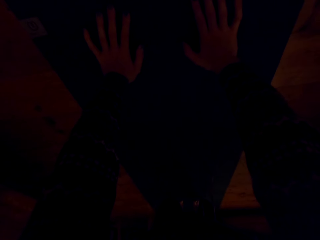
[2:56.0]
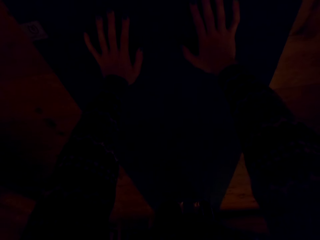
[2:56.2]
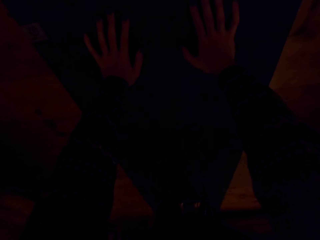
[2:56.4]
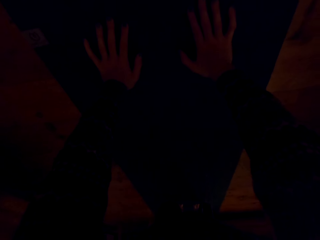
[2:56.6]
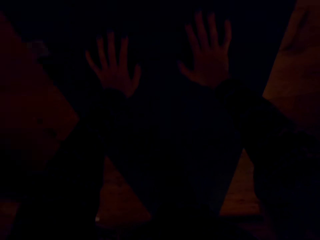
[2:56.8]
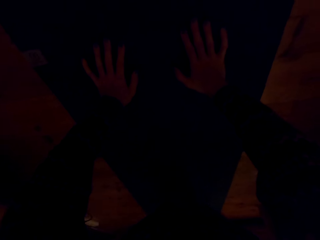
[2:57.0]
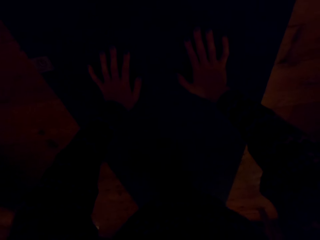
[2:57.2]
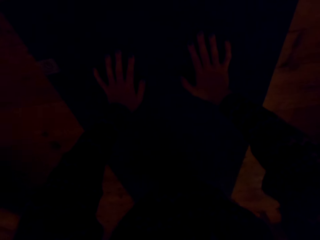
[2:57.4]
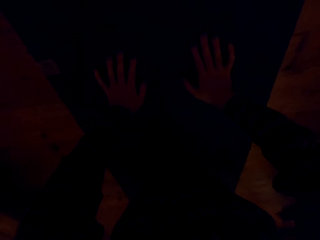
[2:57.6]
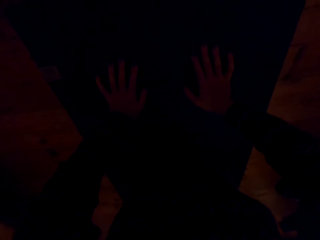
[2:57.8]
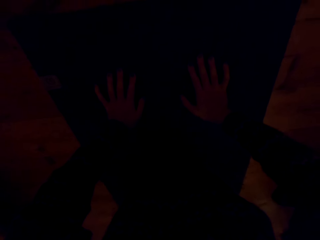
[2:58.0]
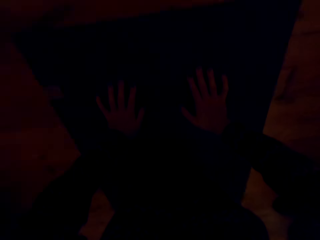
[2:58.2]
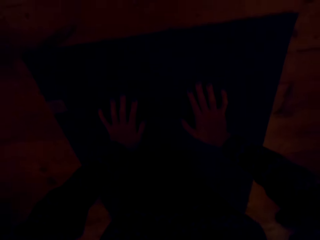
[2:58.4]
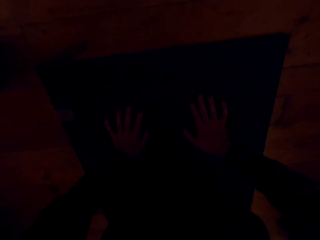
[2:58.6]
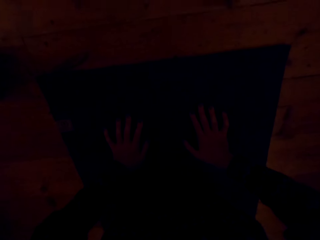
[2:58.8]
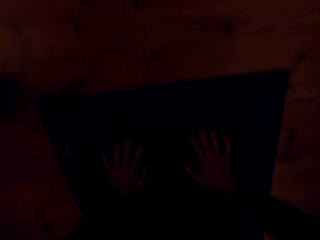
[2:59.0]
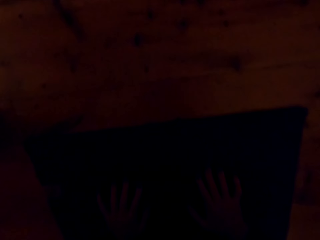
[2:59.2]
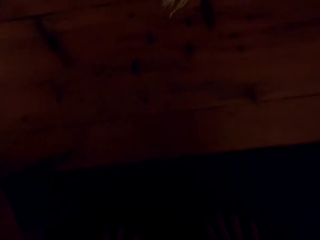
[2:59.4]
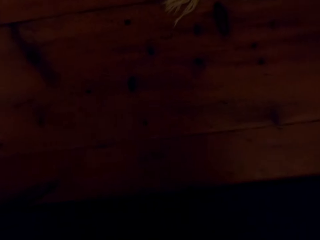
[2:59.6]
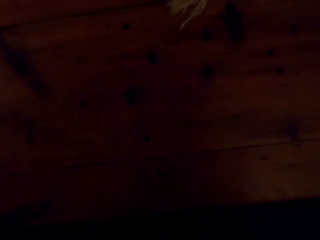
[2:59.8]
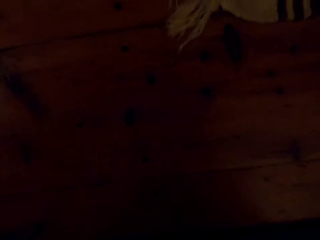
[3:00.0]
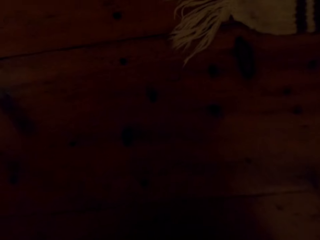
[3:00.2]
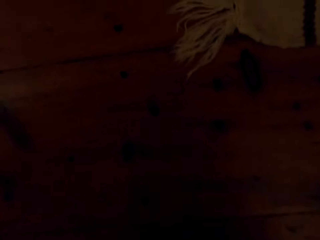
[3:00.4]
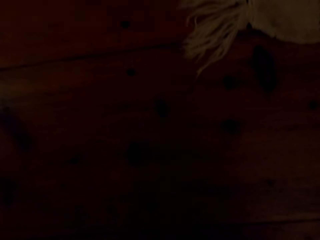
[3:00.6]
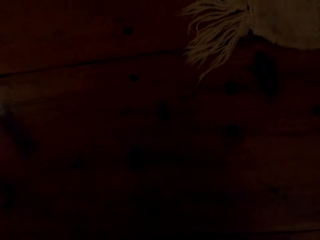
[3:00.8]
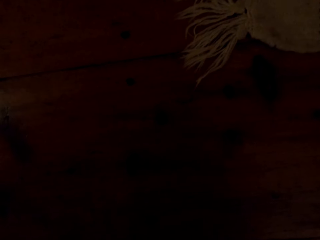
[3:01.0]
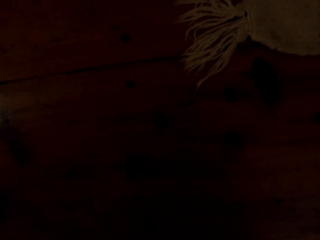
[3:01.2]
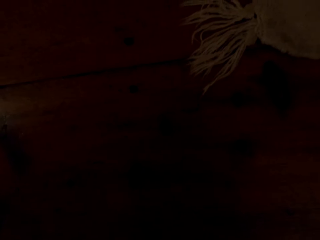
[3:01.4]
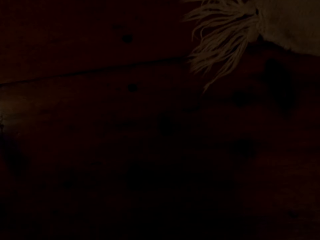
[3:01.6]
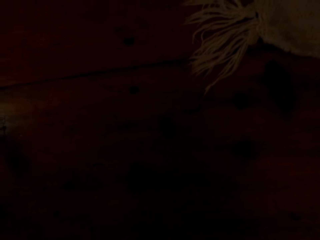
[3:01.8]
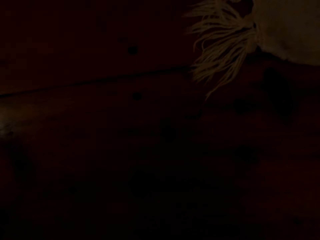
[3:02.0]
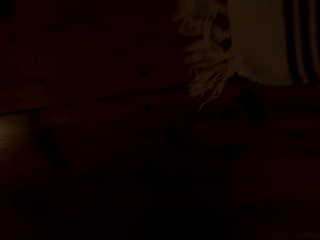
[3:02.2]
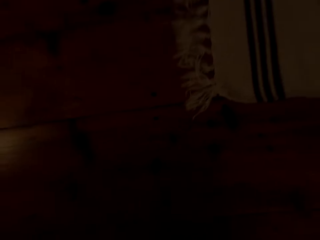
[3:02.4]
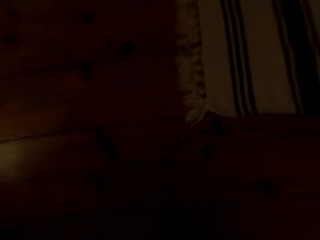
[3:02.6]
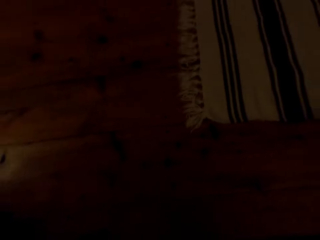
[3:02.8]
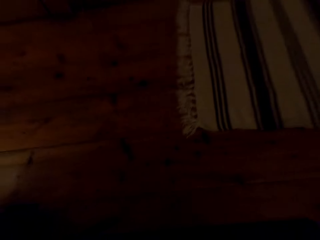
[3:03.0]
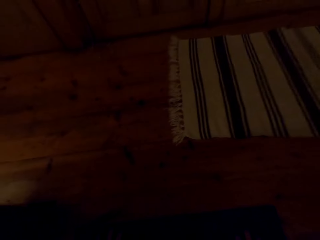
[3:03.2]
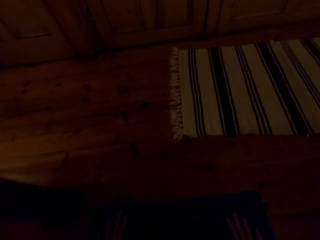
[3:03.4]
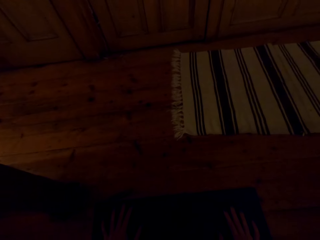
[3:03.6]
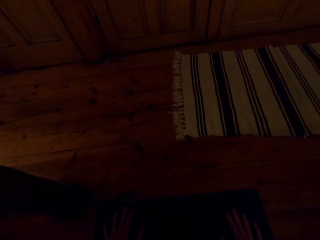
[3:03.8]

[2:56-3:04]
The camera wearer does press ups.

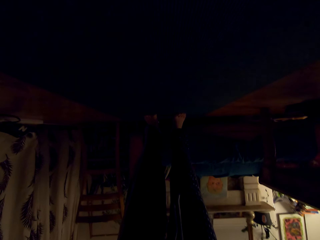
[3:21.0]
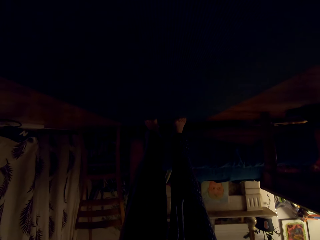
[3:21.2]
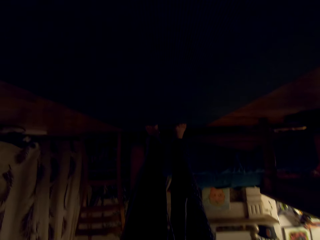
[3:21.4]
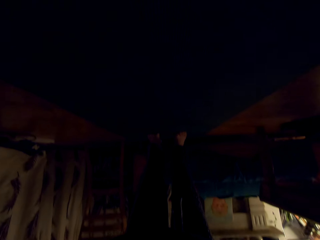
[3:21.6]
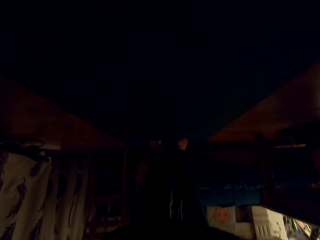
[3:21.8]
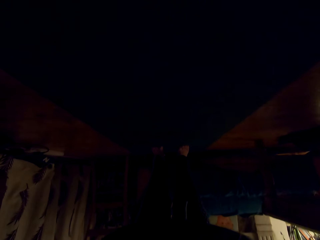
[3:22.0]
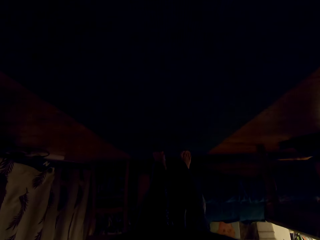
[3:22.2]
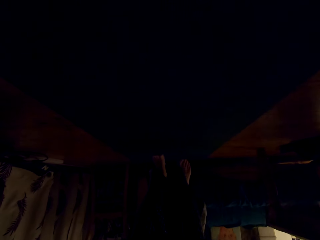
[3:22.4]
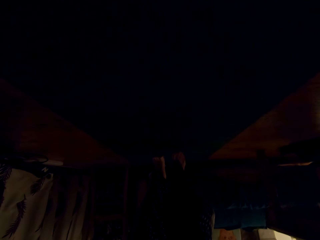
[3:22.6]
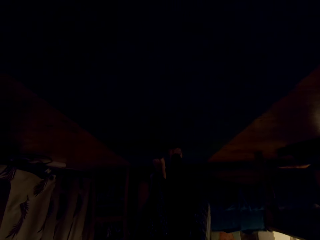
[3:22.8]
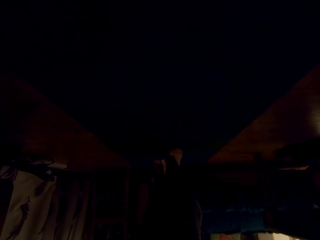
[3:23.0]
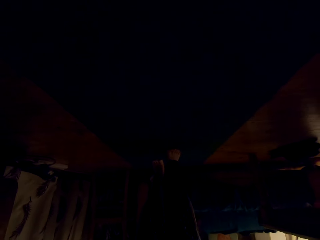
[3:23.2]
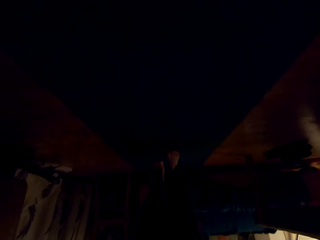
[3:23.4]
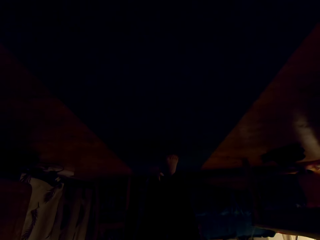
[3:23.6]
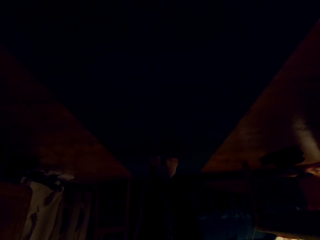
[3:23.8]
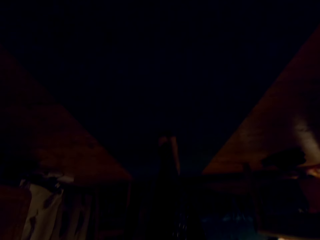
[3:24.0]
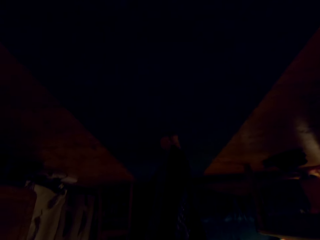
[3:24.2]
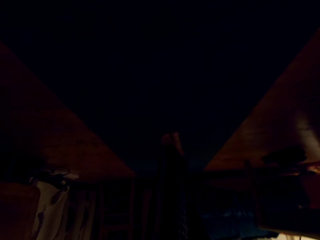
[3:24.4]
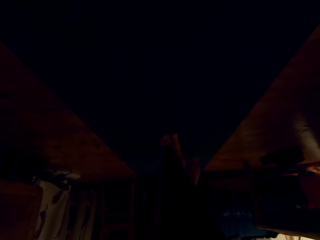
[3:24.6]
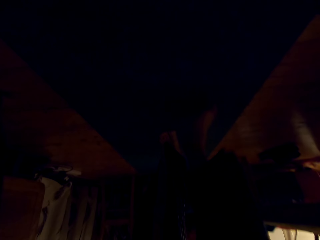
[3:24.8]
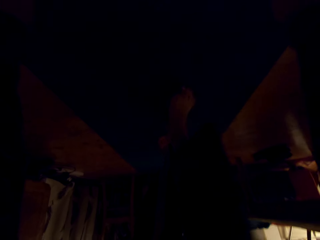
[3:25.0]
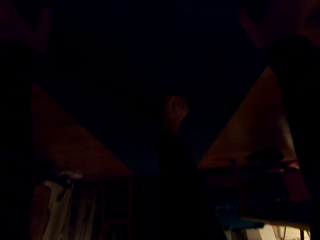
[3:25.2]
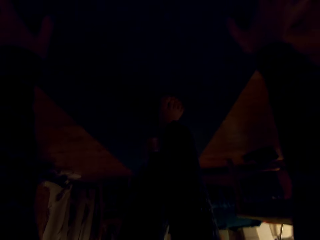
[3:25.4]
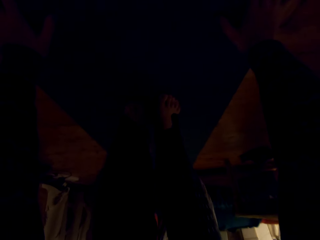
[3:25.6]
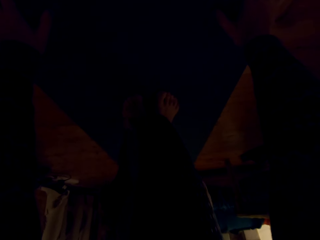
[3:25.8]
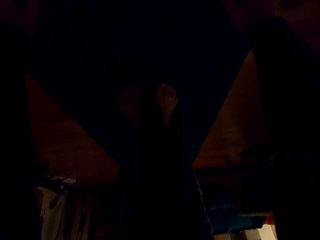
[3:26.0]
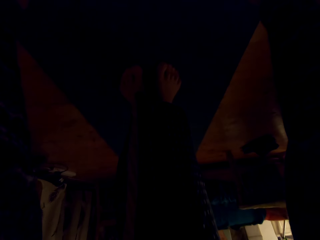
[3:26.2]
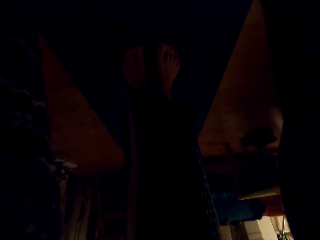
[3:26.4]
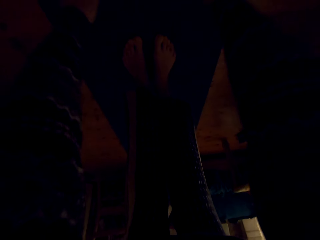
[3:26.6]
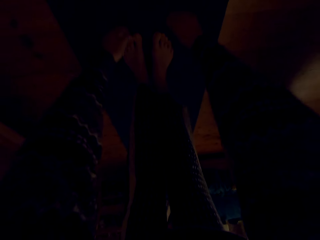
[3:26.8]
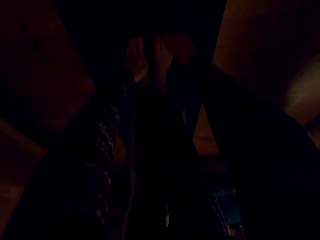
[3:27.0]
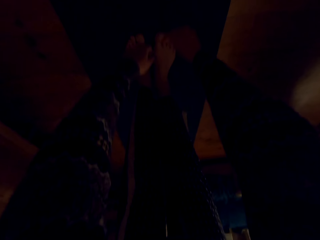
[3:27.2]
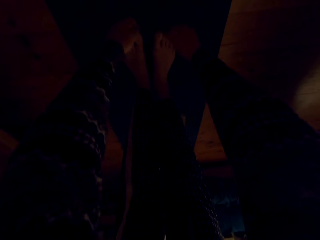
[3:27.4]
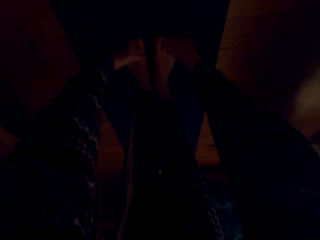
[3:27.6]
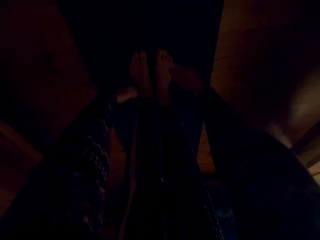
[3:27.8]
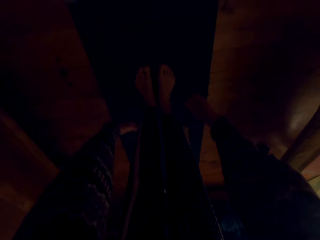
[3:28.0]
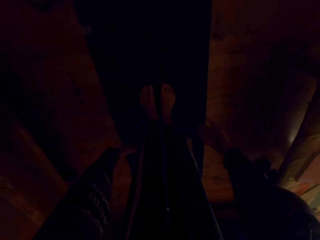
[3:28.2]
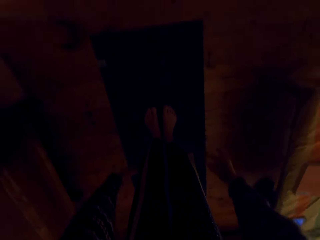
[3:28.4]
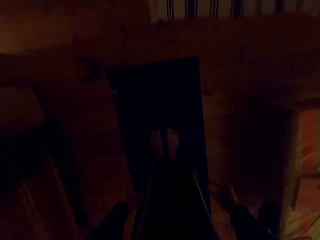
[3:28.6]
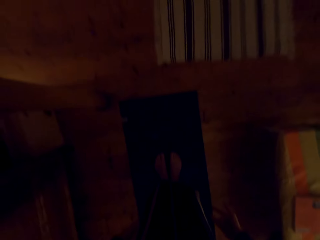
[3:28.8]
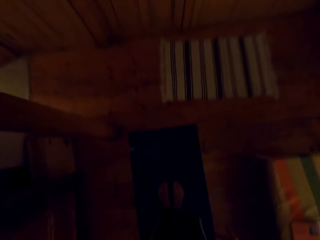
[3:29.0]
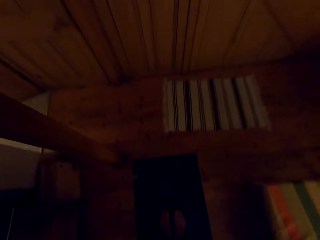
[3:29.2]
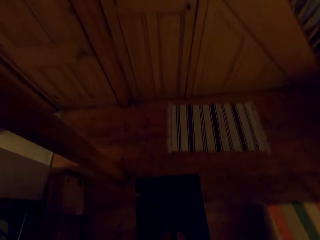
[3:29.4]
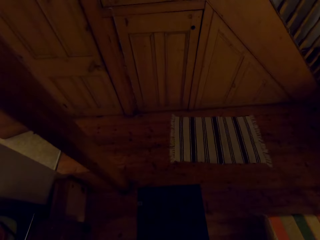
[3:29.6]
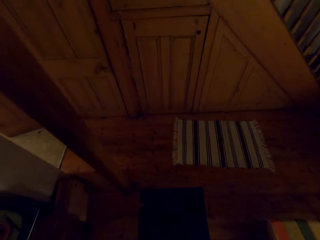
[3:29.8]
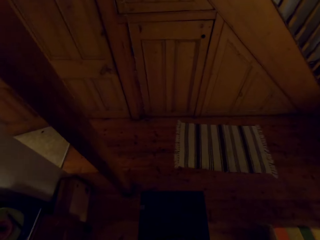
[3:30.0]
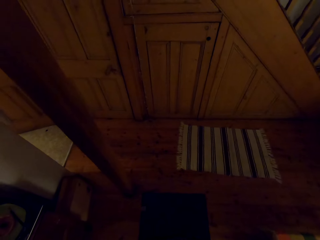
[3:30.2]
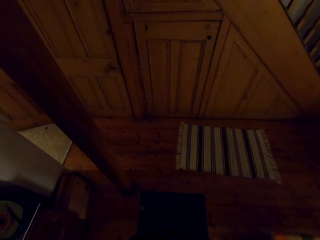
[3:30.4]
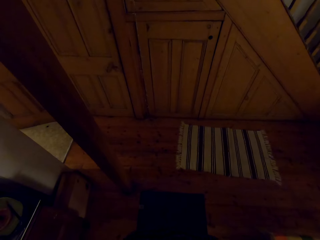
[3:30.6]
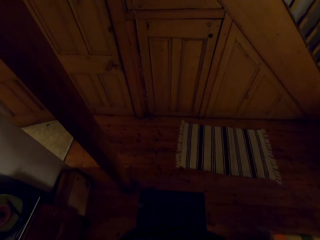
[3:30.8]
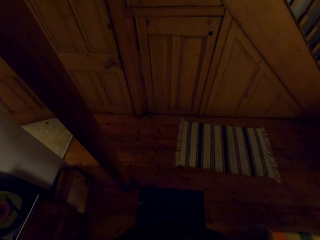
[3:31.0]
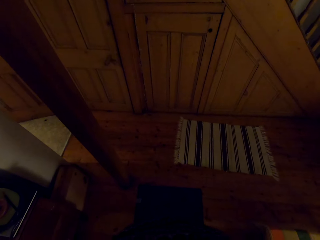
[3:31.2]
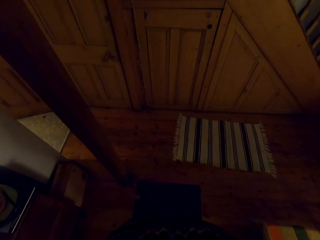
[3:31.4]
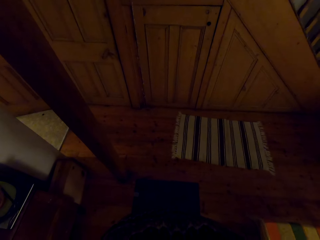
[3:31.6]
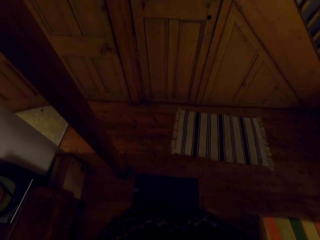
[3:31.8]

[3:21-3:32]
The camera wearer moves the legs forward. They raise the hands up.

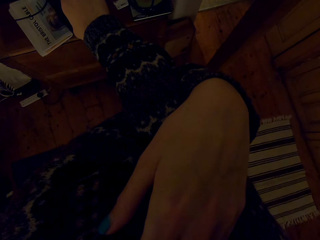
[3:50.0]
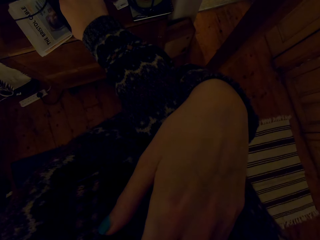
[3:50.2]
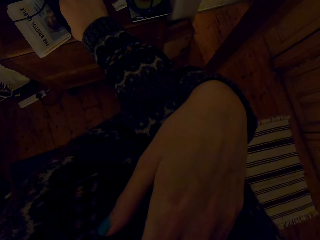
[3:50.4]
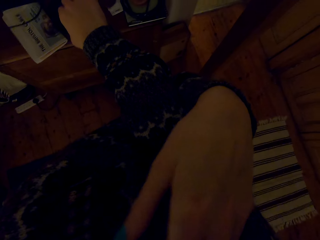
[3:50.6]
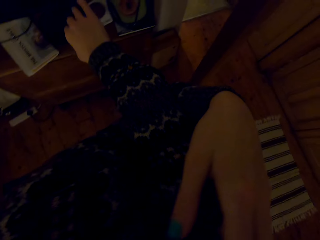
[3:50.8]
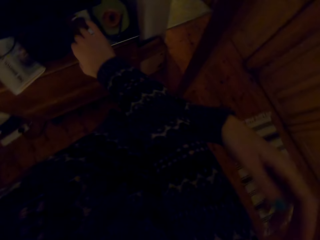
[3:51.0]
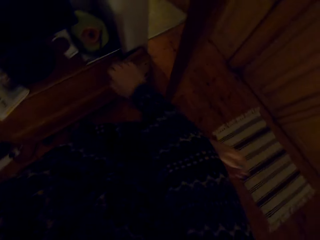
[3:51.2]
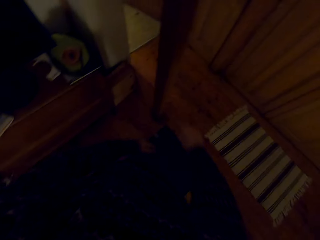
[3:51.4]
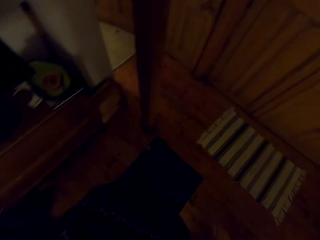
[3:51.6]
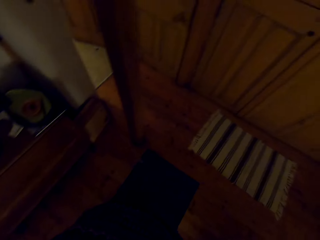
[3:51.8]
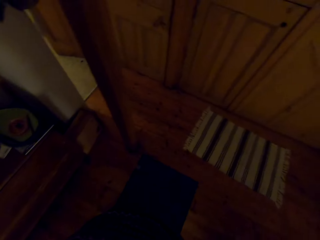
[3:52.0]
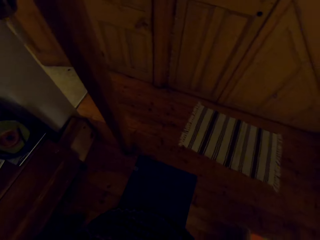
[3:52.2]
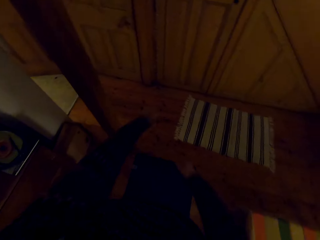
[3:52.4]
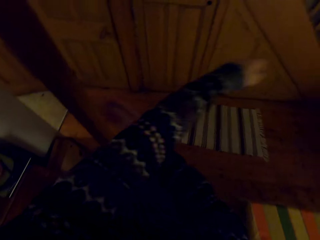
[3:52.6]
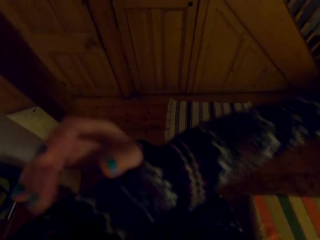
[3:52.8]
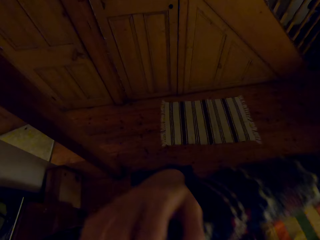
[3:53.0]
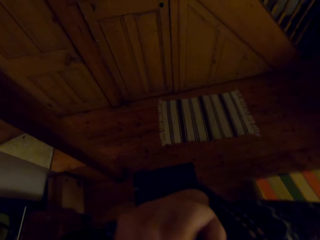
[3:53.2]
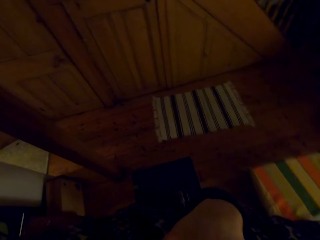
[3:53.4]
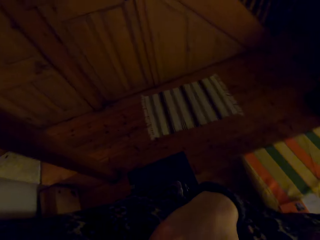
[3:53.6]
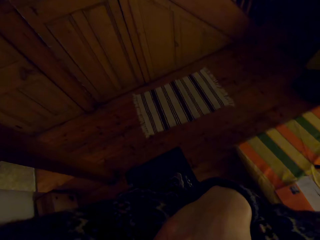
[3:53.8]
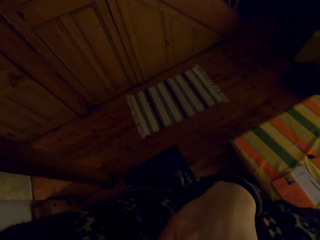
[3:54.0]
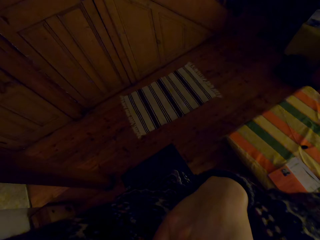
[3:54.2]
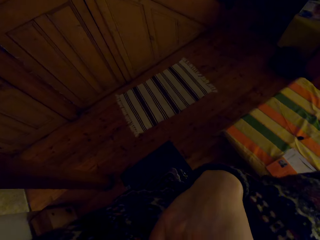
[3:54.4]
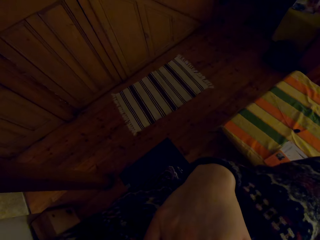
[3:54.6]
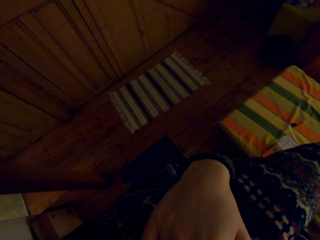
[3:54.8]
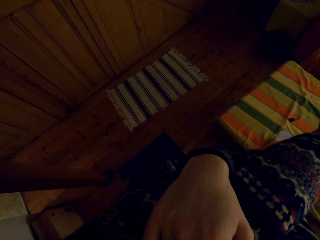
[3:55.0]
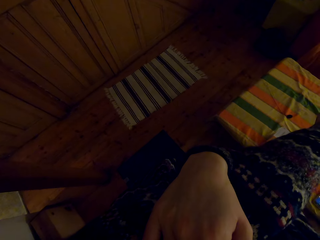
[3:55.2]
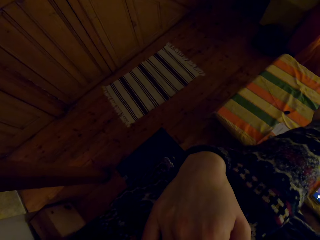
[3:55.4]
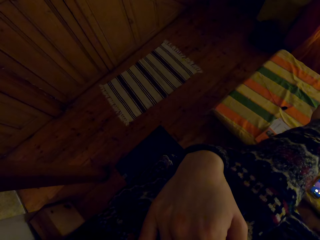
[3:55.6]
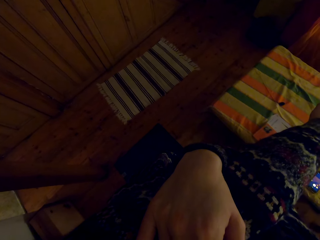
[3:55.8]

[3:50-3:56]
The camera wearer unfolds the hands. They fold the hands.
